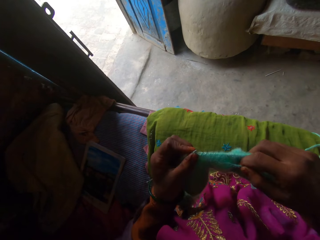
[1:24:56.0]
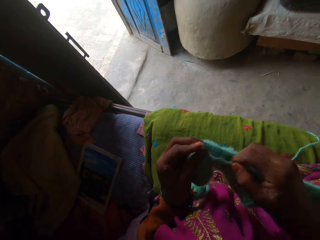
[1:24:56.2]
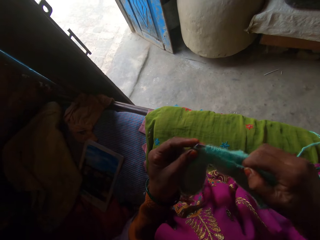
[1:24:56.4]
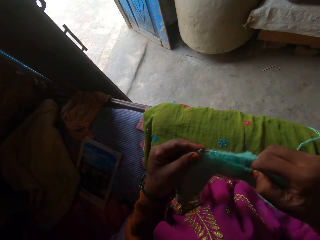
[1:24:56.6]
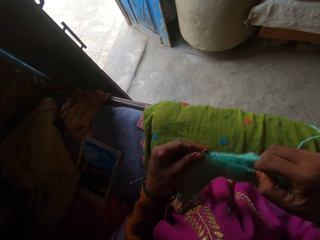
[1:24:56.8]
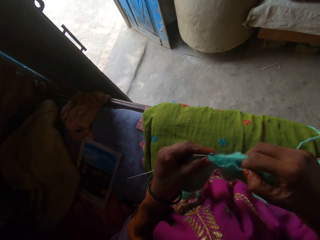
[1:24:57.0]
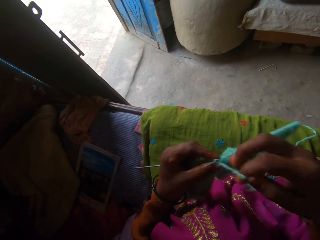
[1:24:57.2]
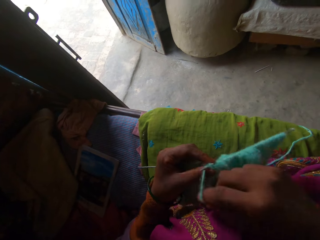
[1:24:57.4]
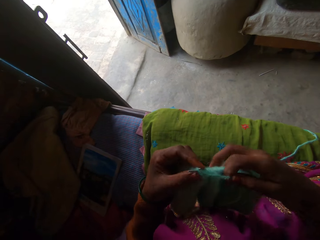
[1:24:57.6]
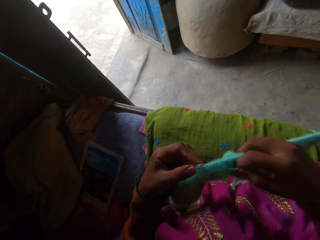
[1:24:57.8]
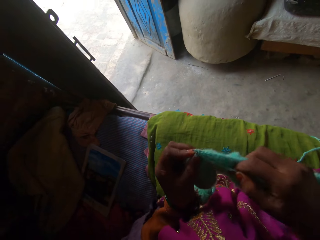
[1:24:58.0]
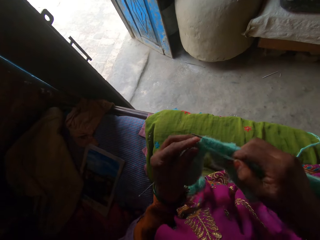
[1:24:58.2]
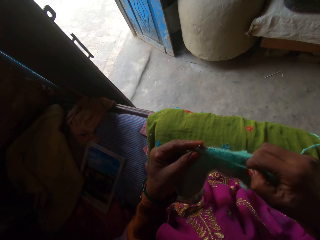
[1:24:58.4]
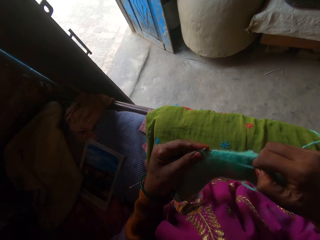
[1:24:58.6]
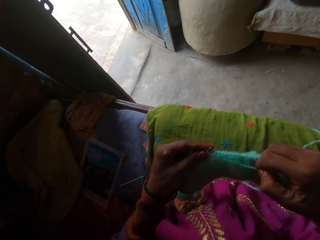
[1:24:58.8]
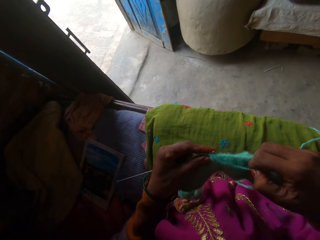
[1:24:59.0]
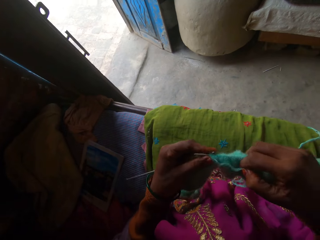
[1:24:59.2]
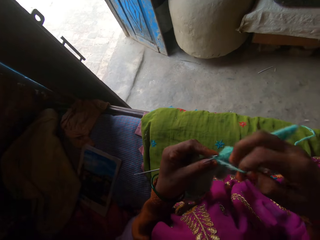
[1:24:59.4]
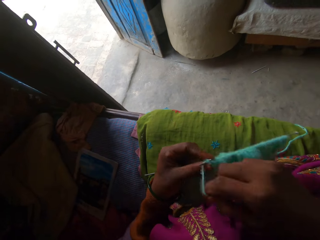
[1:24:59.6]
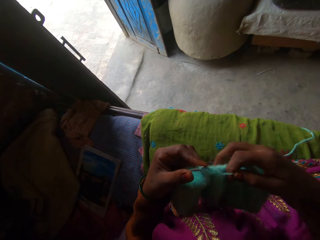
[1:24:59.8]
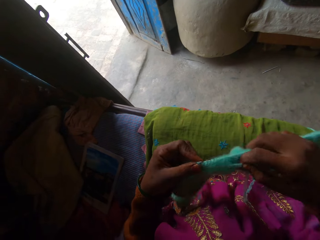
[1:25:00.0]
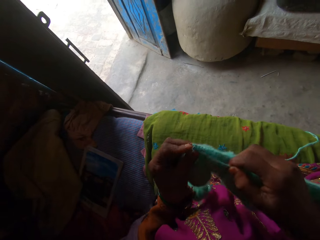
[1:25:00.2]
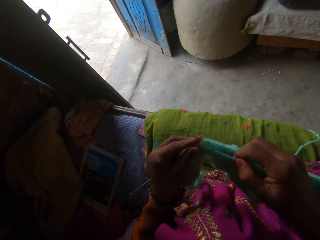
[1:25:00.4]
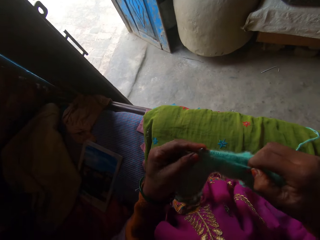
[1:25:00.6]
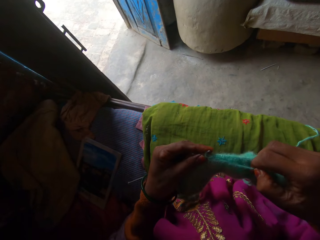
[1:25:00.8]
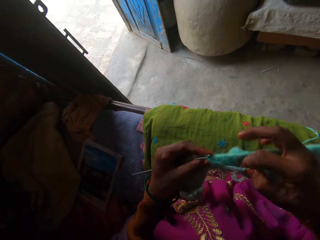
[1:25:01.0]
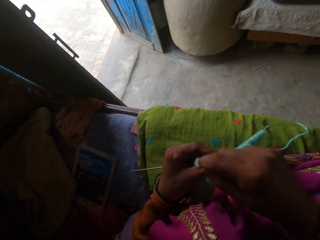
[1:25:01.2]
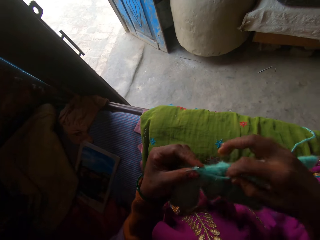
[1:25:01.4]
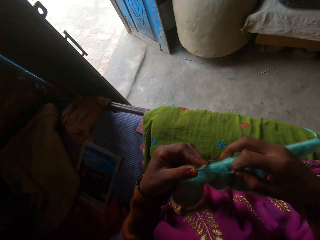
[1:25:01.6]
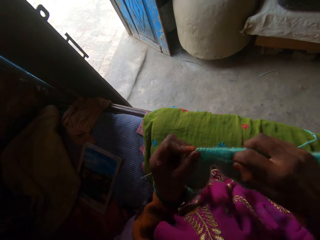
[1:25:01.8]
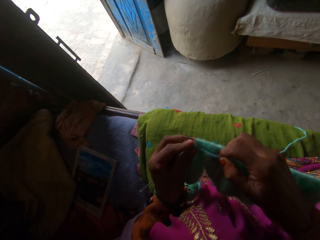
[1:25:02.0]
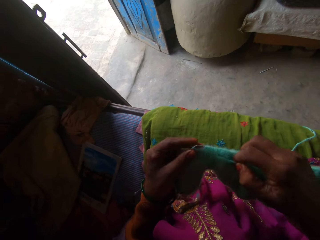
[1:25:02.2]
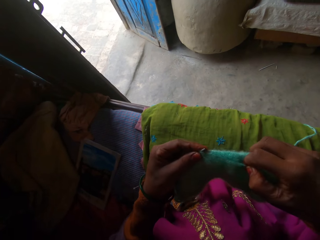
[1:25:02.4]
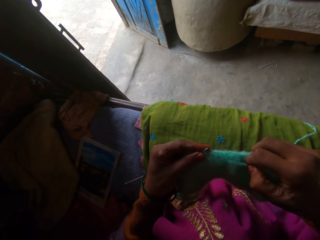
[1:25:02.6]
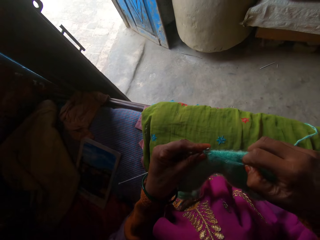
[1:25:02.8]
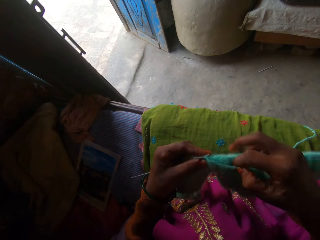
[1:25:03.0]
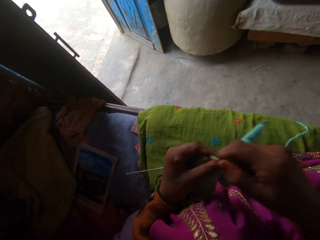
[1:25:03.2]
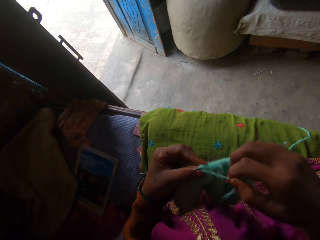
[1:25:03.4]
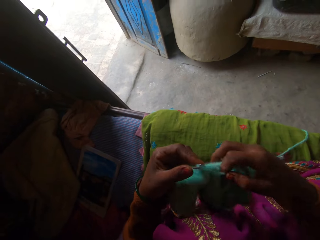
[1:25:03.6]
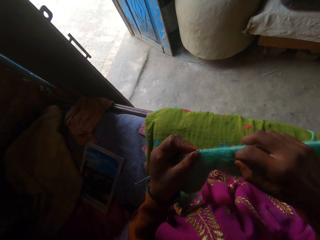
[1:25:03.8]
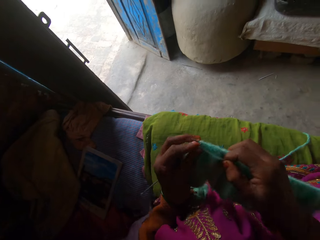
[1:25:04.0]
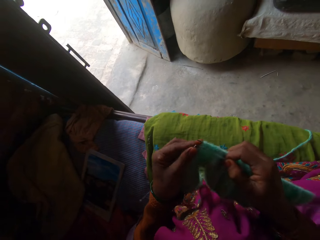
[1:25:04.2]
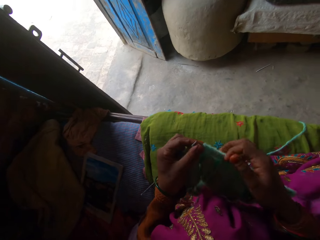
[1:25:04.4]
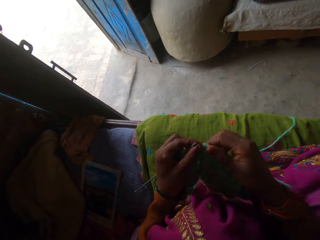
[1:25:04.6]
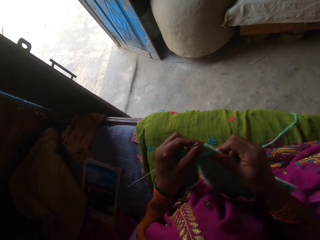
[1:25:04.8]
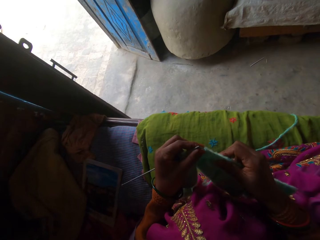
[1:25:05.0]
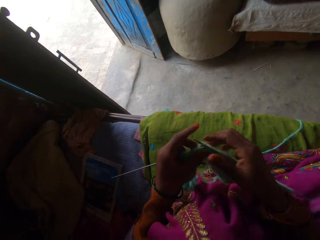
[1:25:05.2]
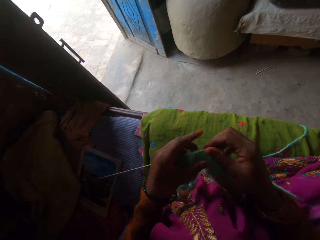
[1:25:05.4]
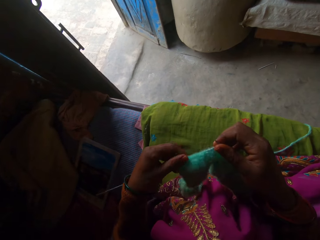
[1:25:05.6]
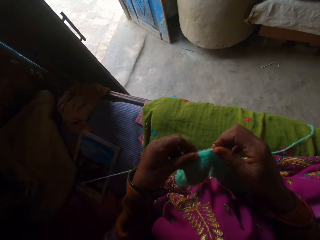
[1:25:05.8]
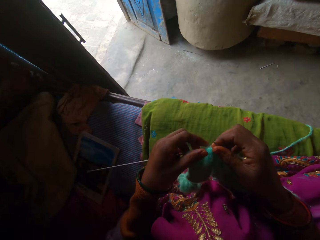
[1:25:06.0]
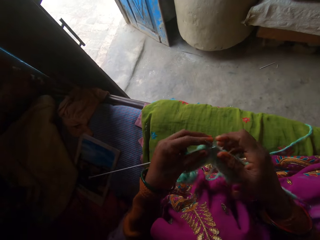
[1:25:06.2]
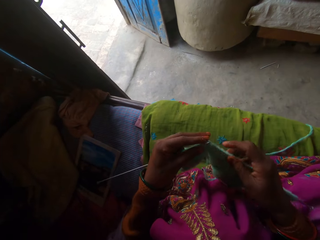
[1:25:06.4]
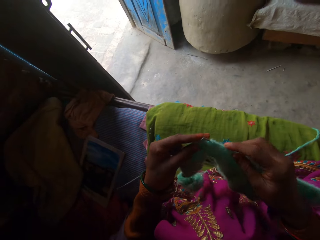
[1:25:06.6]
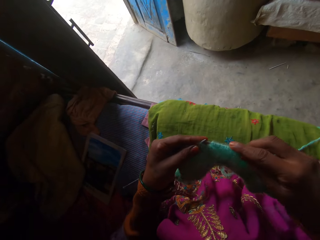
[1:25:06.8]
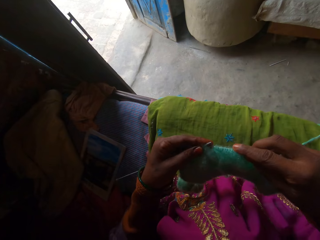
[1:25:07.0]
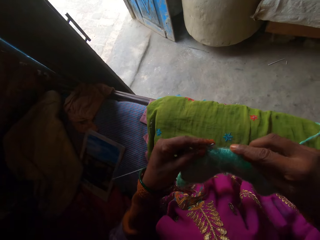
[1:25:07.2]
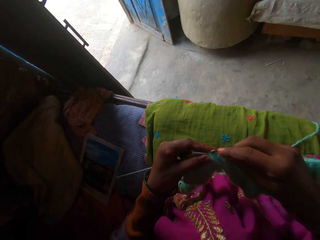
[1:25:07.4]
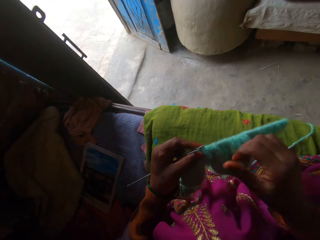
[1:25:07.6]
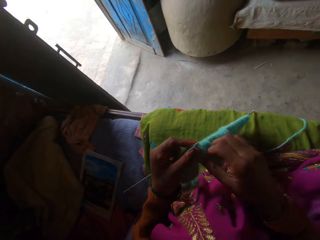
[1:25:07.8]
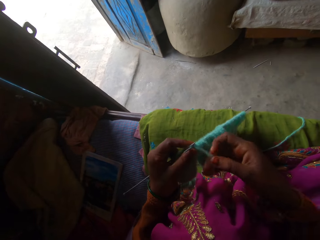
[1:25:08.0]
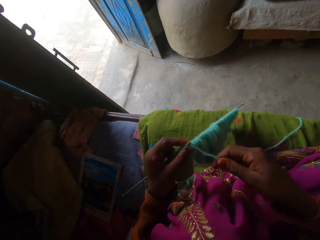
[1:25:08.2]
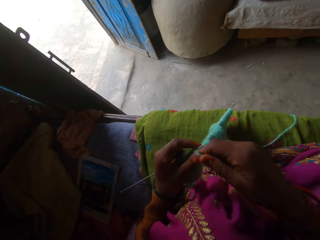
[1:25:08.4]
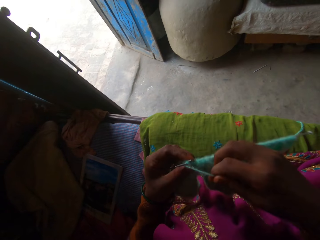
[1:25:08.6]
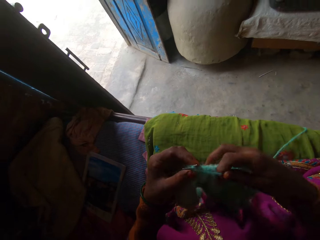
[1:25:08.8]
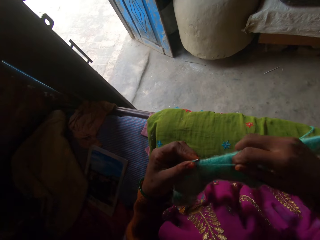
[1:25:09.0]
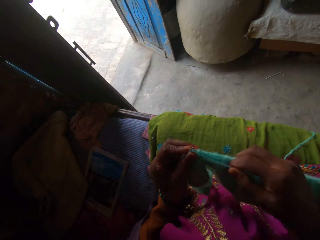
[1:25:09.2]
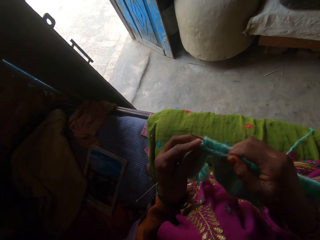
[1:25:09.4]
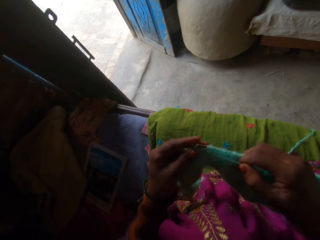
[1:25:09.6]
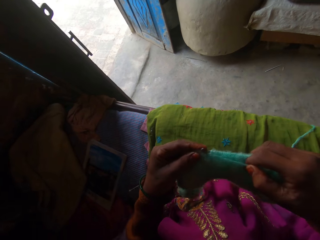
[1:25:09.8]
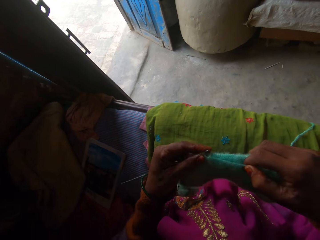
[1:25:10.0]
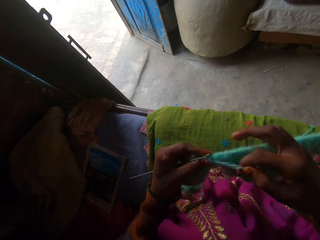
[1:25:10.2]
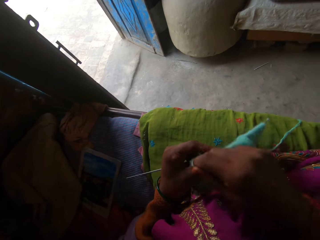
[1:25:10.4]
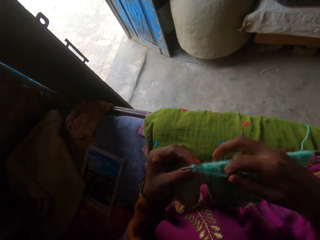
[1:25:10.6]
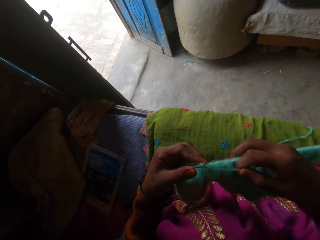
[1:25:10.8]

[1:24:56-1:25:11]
The camera wearer adjusts the knitting piece with her hands. She knits with the yarn and the pair of knitting needles in her hands.

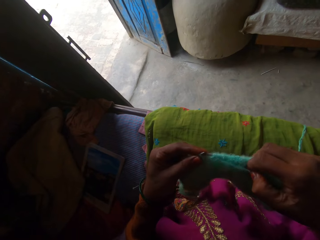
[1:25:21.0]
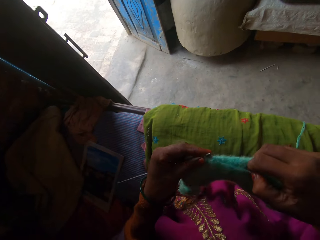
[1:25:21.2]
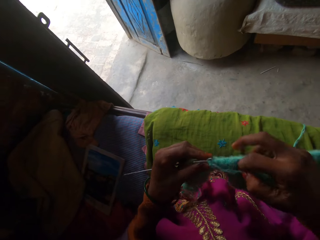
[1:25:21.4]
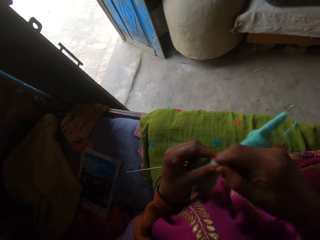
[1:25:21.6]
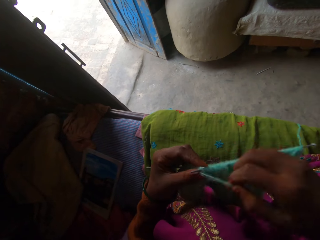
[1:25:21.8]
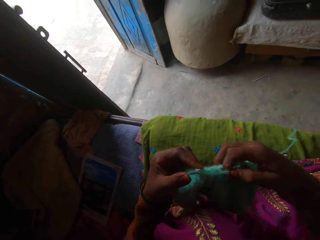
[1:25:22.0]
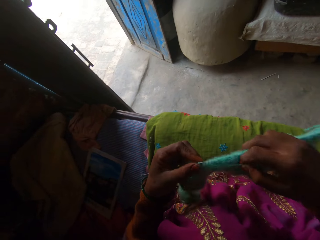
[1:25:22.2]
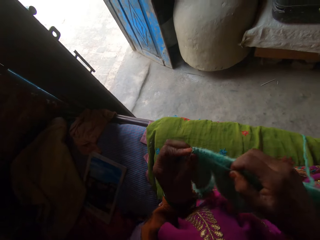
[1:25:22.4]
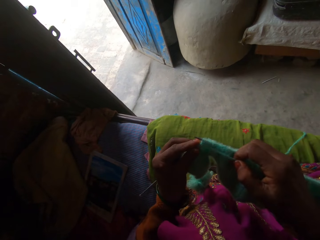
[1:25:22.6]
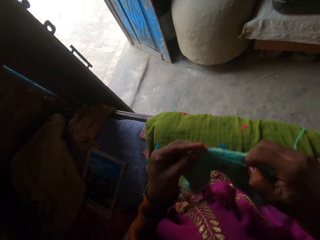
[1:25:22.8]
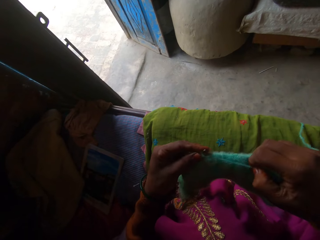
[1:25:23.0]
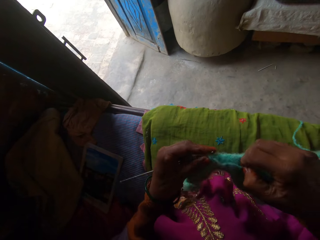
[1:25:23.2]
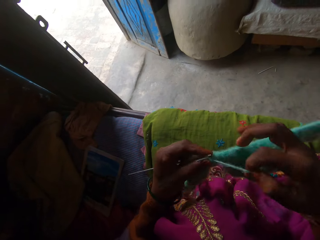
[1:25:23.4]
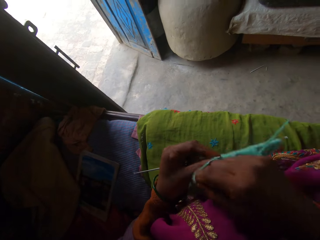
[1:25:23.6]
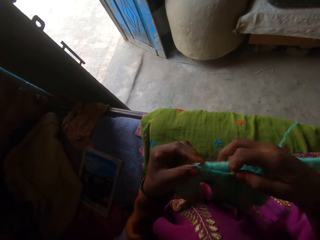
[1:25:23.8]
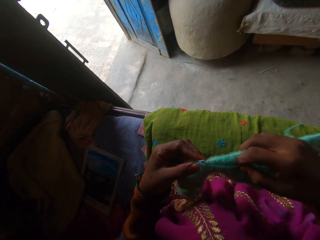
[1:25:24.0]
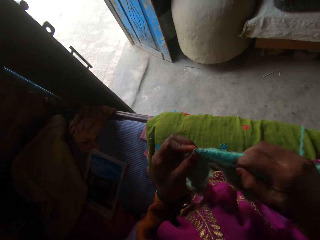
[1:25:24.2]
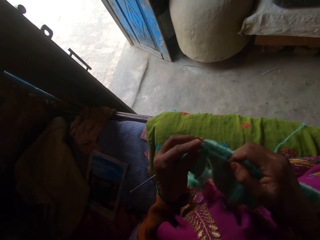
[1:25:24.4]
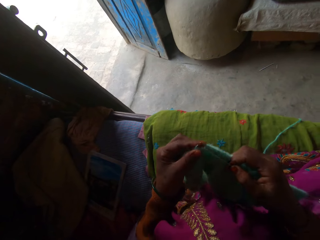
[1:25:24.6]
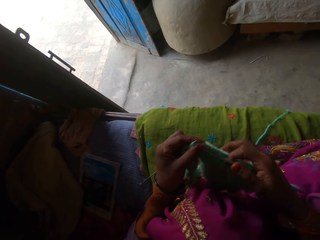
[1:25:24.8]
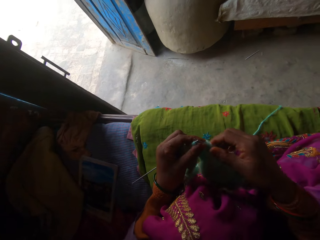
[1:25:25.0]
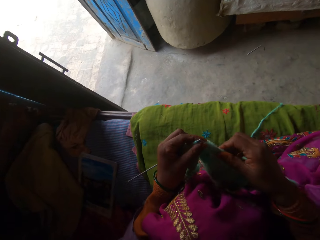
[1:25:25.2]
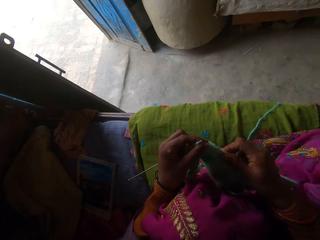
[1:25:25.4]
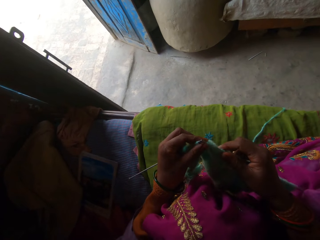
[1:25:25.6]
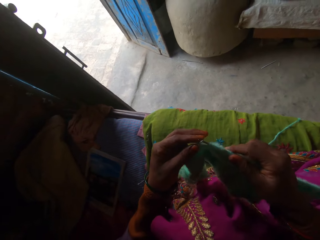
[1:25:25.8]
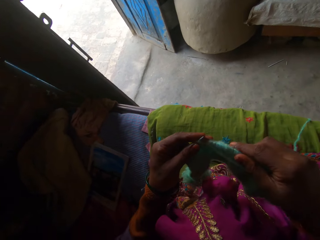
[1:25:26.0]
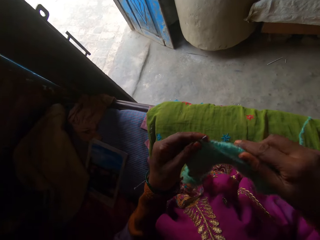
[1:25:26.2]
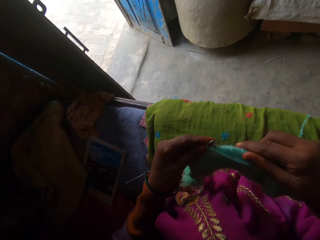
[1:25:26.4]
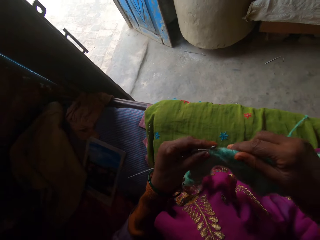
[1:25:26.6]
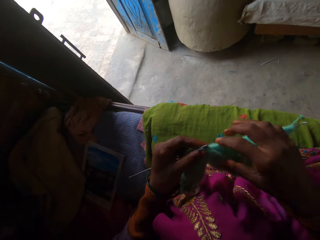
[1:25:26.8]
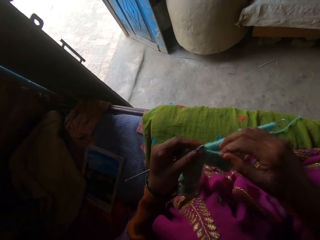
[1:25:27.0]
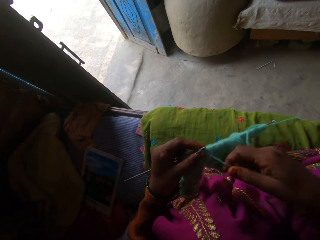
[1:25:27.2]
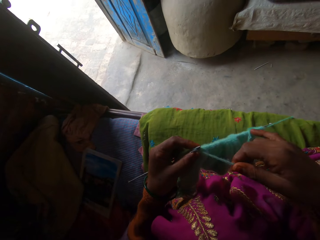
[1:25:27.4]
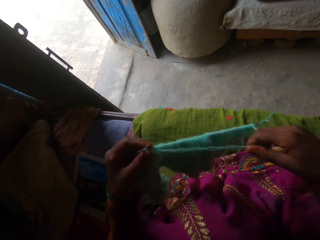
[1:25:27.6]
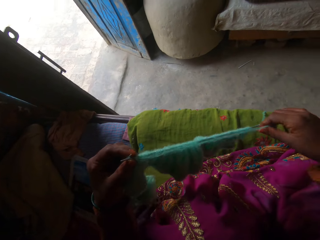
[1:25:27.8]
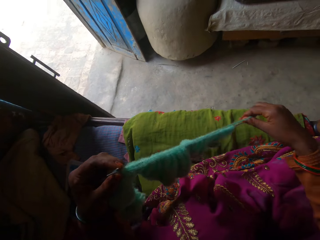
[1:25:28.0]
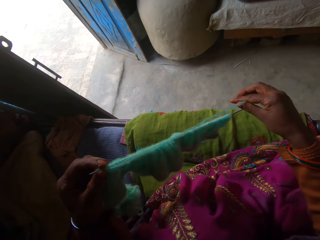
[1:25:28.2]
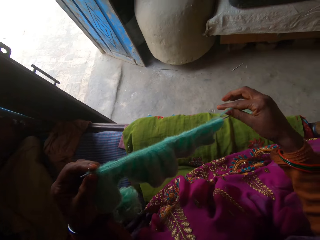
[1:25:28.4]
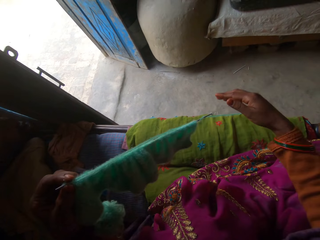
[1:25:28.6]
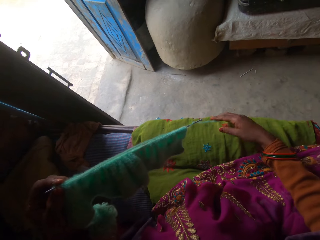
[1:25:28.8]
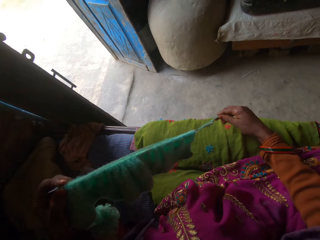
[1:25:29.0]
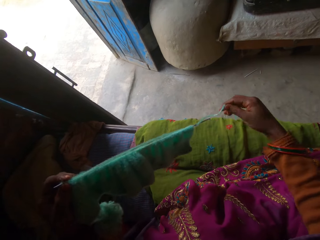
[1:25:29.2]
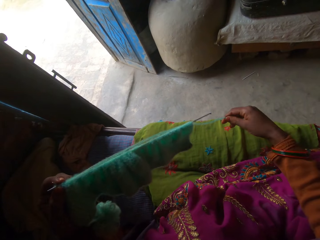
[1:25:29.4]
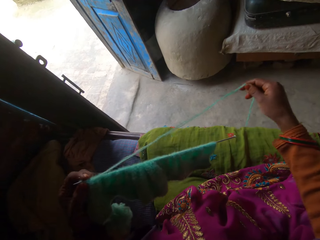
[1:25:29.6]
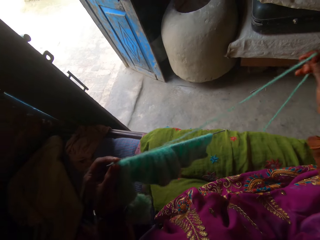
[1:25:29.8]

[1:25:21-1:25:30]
The camera wearer adjusts the knitting piece with her right hand. She adjusts the yarn in the knitting piece with her right hand.
